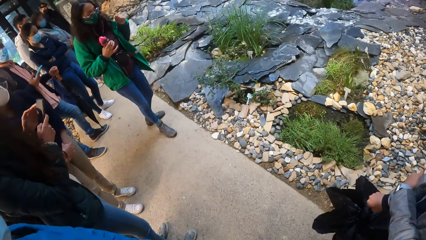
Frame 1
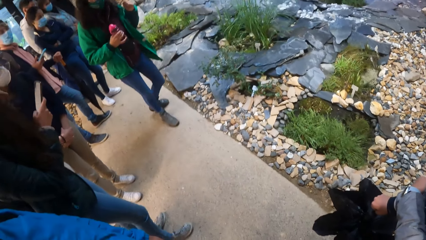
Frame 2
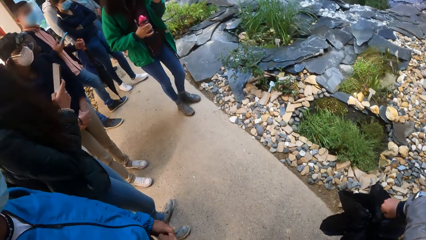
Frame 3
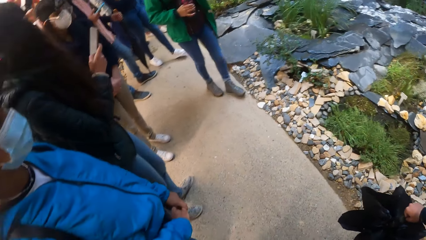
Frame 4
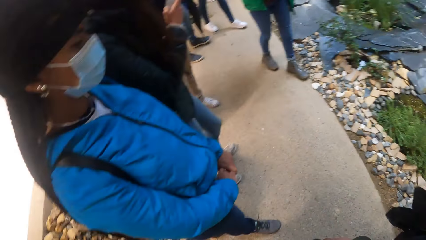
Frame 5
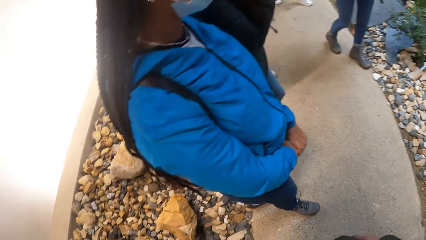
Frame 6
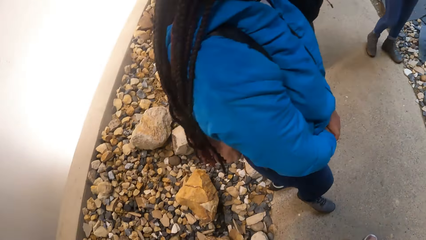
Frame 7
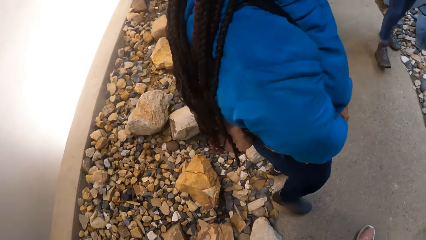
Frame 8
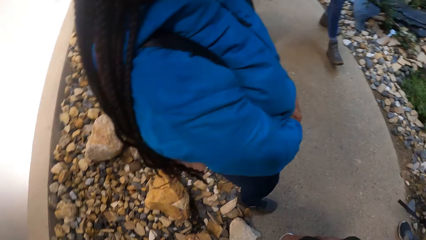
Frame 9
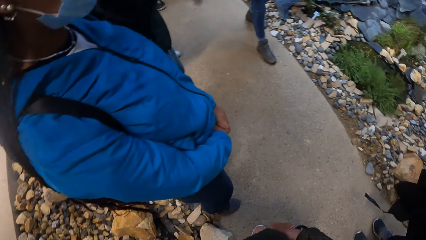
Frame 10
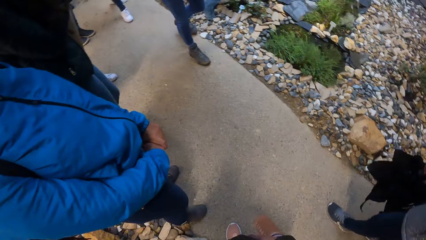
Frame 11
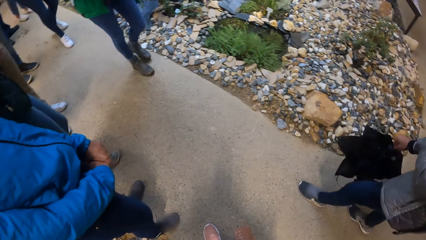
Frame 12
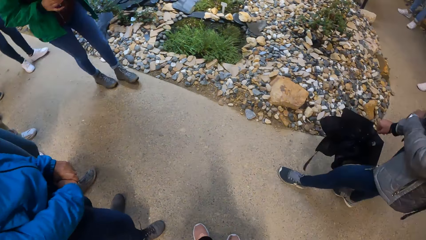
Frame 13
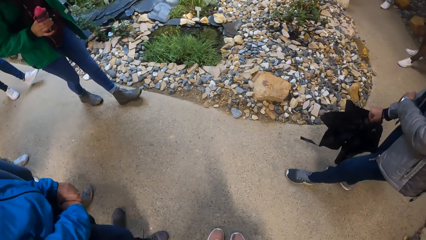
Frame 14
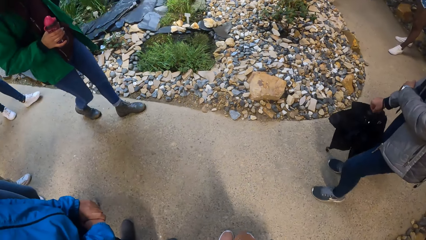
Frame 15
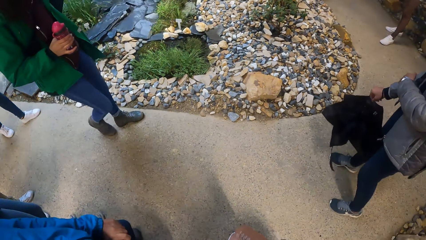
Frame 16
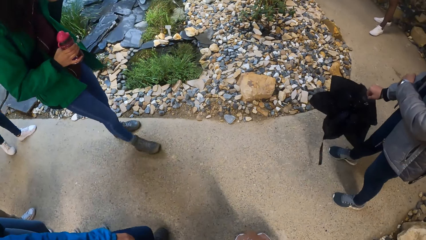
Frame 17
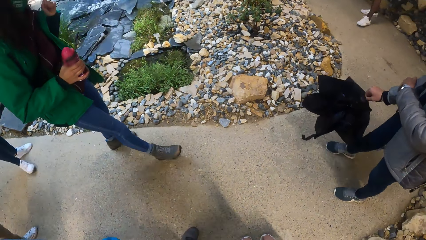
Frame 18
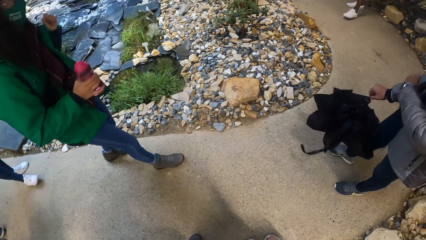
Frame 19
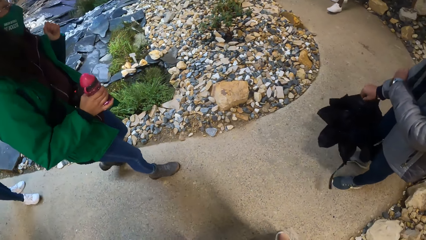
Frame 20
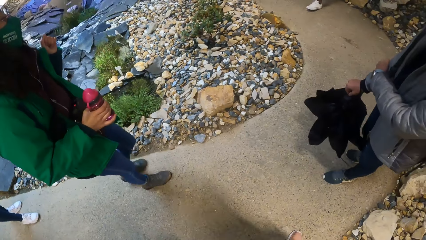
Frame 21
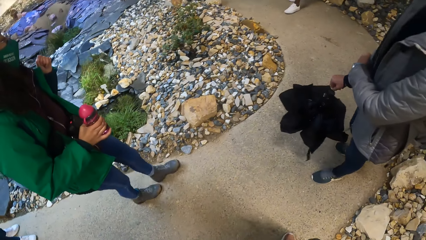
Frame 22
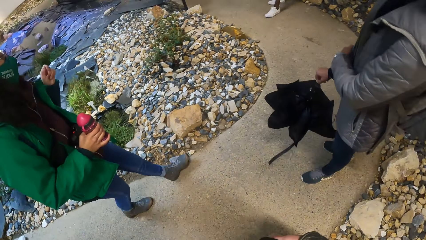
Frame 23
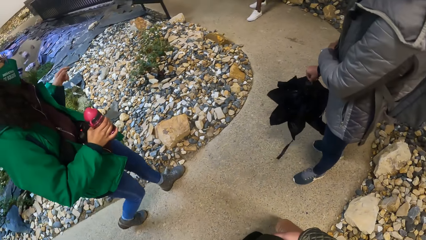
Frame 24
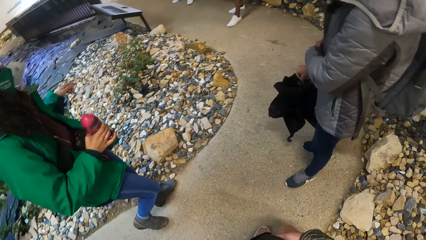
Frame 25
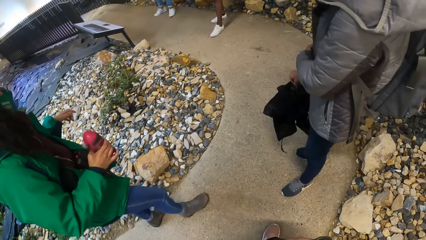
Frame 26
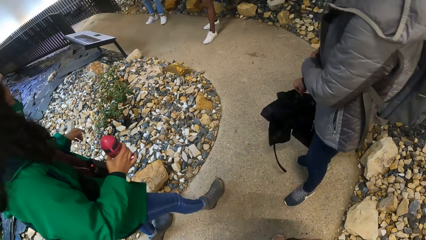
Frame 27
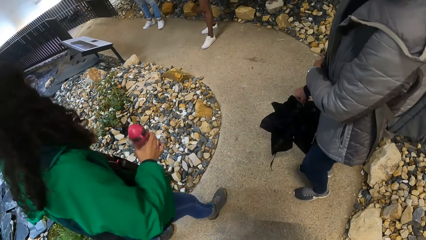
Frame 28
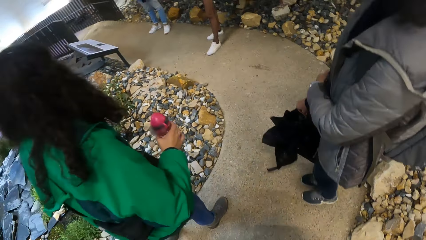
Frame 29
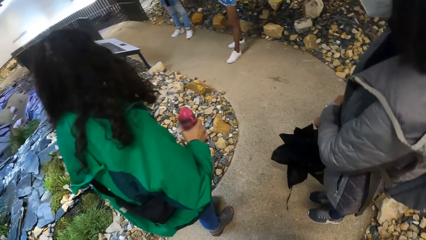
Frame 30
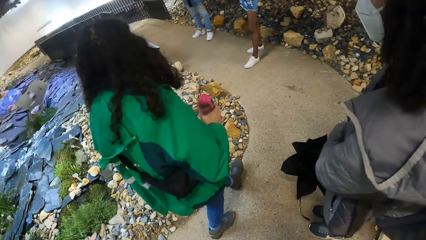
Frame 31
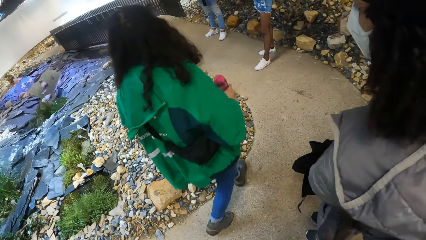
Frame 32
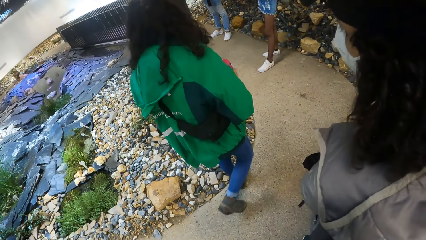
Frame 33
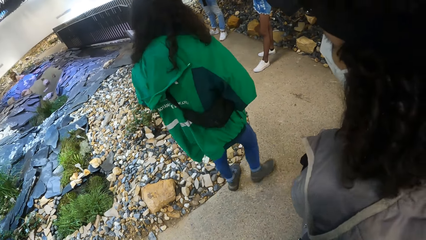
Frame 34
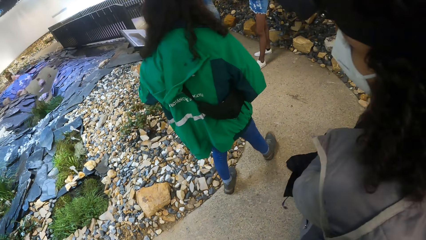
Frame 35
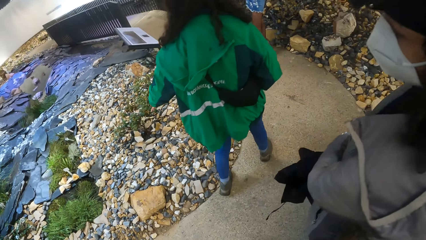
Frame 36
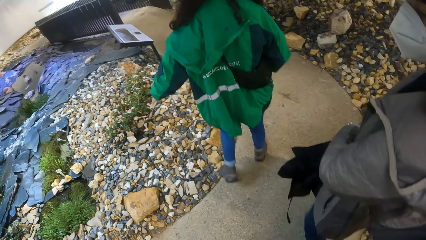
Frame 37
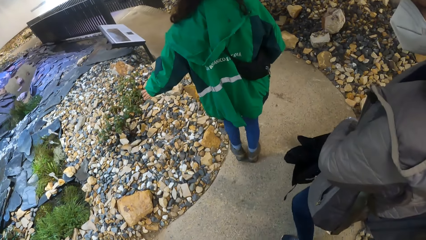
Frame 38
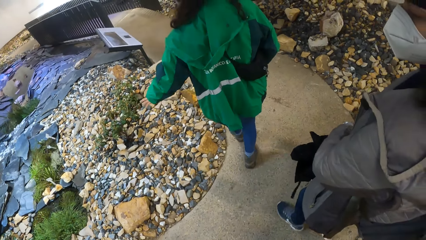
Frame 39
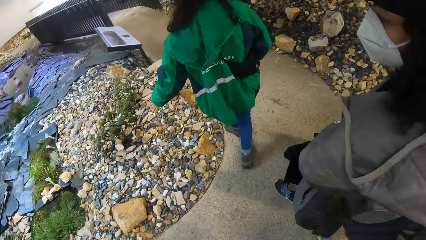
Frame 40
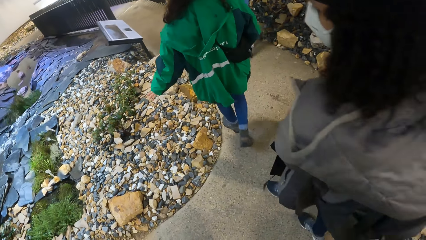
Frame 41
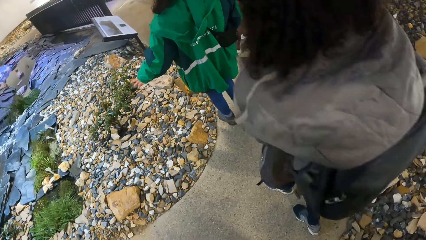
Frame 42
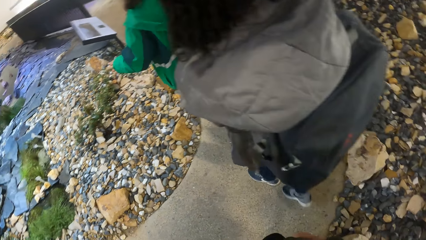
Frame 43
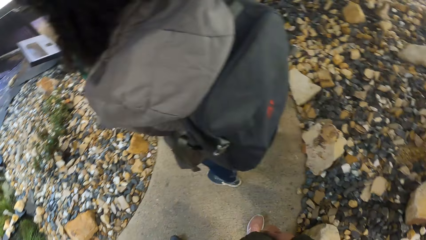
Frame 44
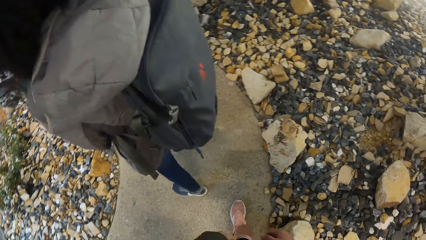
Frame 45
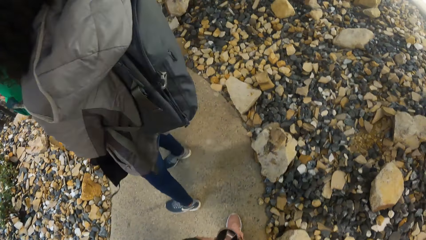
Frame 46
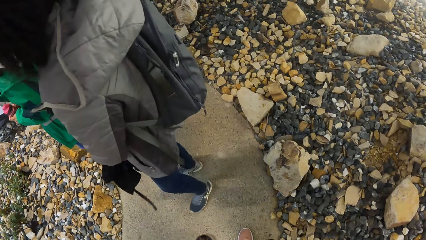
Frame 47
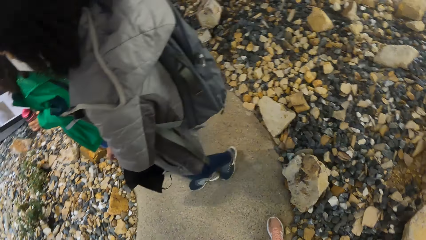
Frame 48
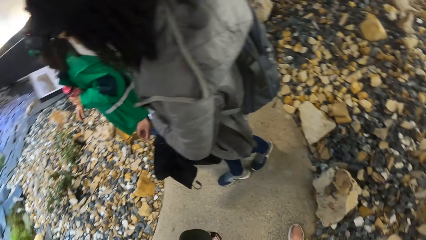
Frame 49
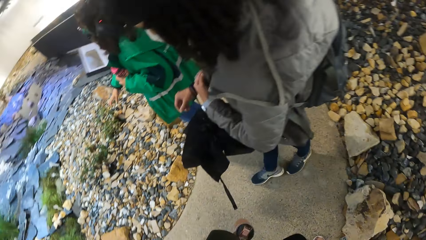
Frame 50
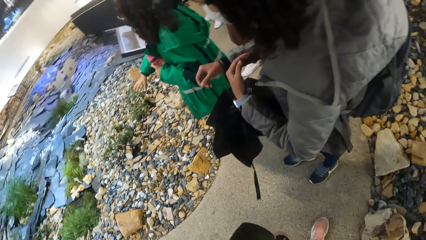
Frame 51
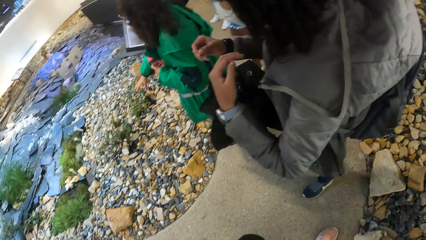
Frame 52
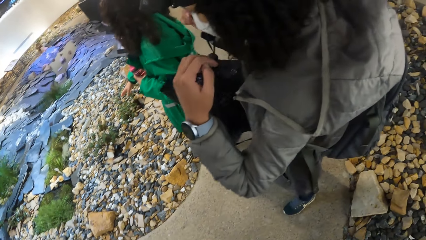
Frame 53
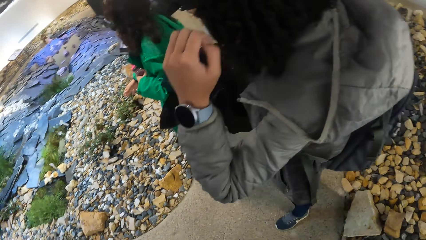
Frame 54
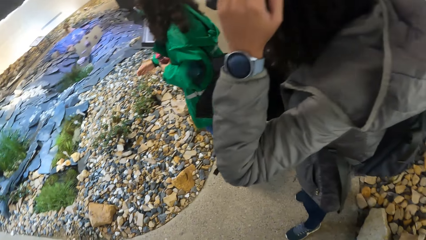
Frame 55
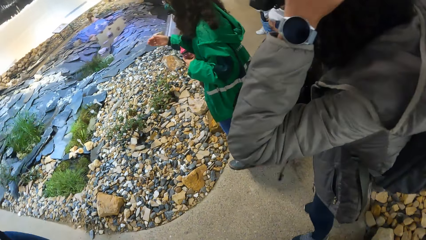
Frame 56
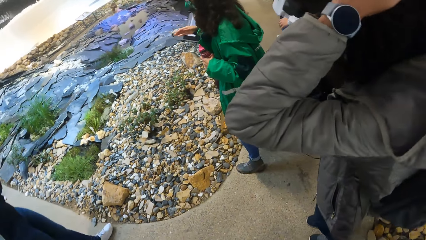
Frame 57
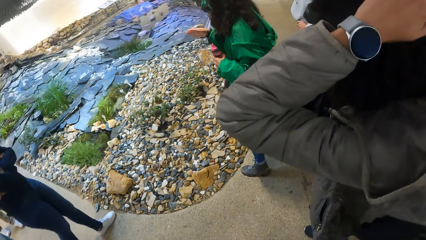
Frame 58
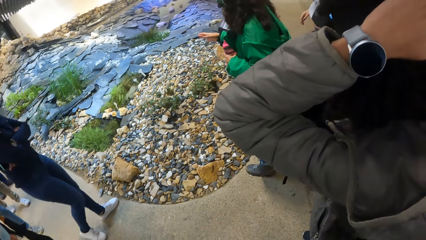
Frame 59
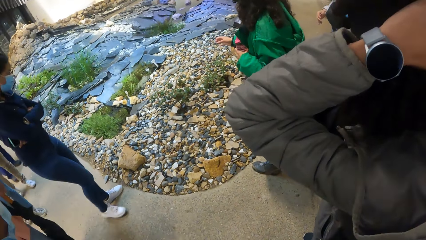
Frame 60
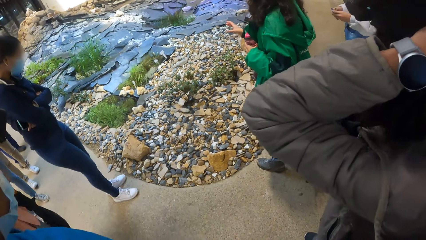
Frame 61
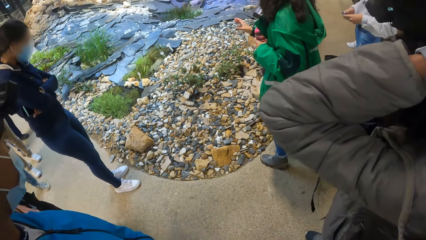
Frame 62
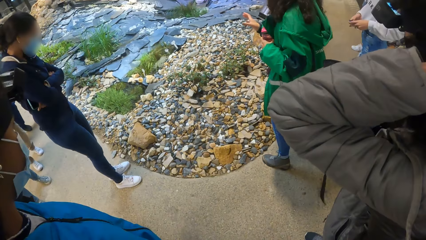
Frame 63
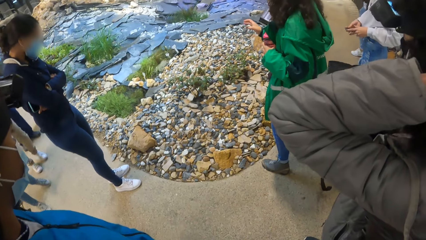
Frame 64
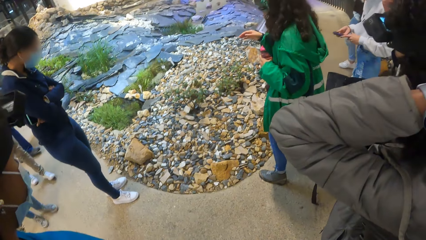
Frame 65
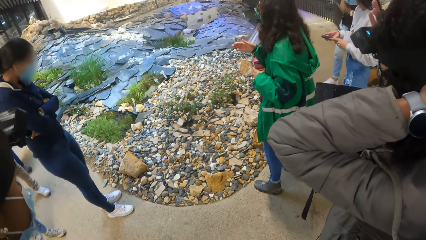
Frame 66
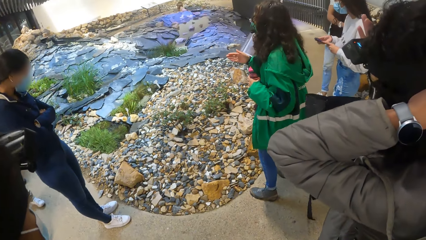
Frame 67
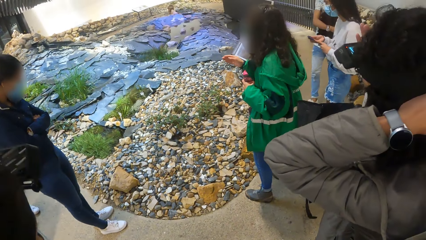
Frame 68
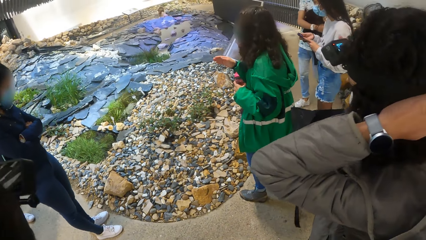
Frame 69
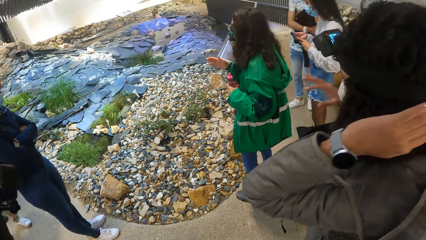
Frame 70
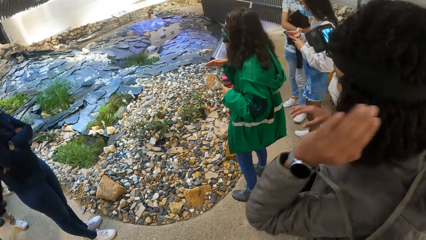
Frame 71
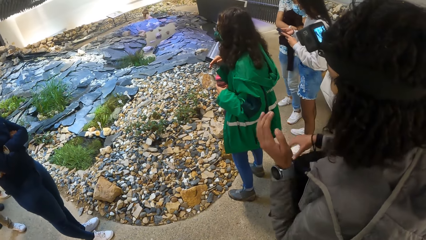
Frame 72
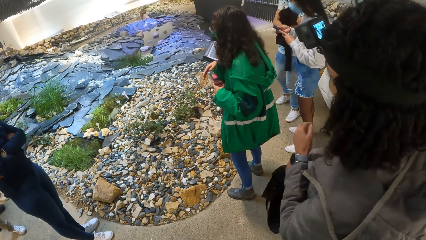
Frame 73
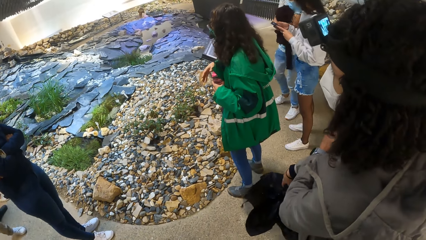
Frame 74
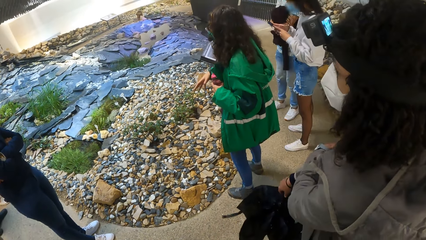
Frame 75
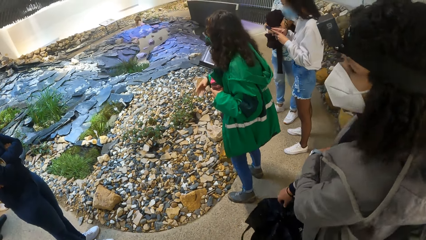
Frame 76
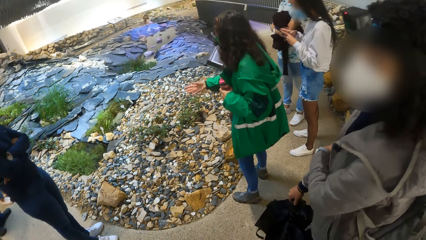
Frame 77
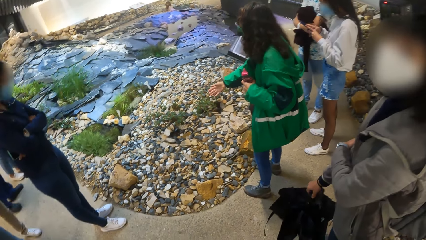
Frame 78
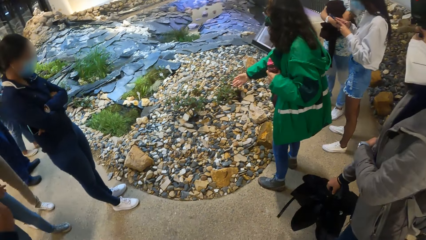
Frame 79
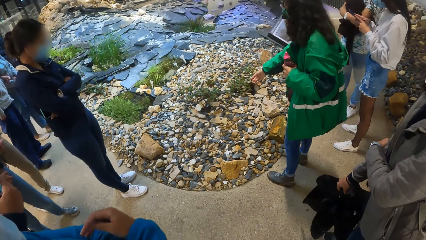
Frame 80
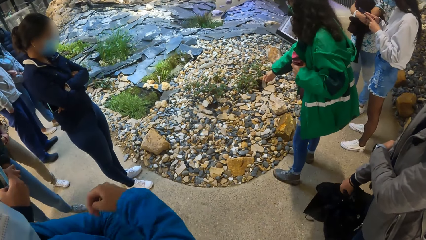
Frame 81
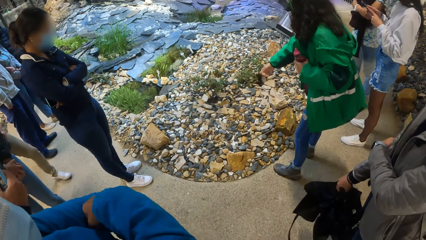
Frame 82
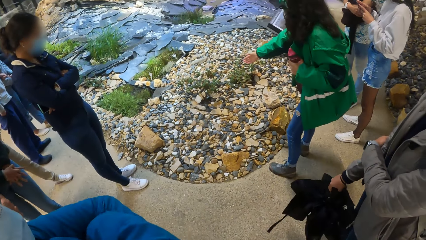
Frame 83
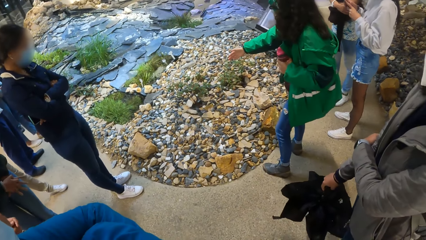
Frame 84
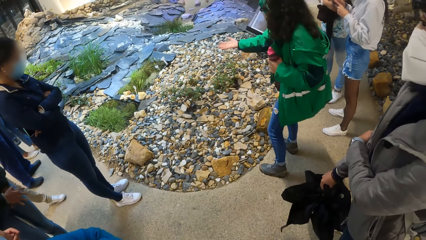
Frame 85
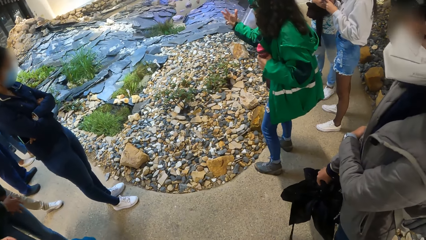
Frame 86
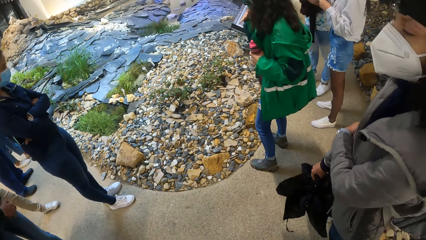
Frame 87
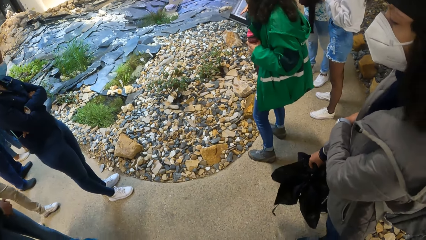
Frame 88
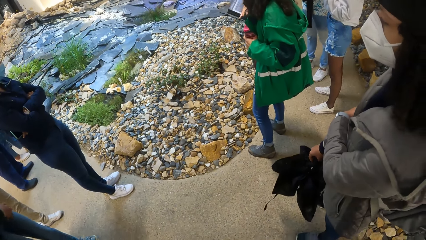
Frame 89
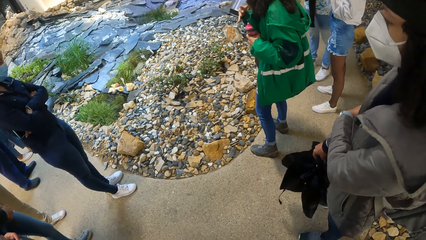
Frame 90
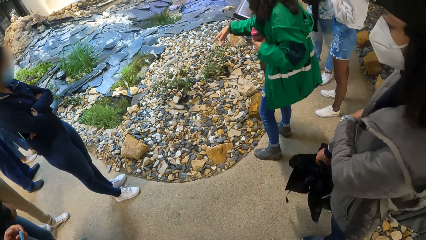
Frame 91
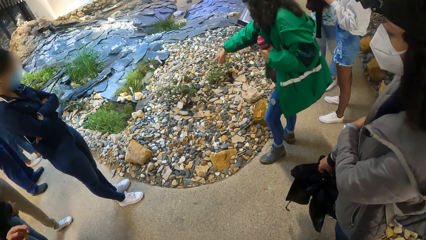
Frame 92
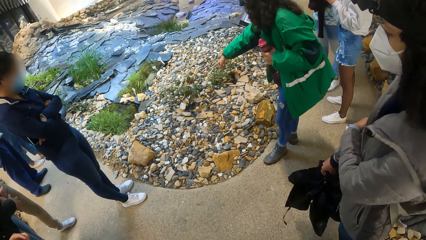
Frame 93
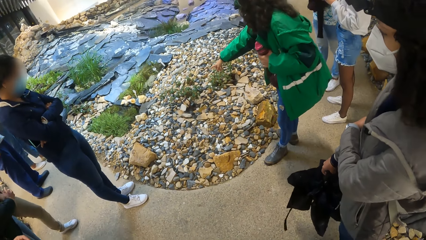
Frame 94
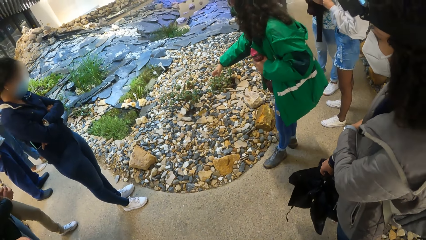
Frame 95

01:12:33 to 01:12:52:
The woman moves forward in the exhibition hall. The camera wearer moves backward with the group of people. The woman walks past the camera wearer. The camera wearer moves around. Another woman adjusts a camera on her head with her hands. The first woman gives an exhibition of rocks and plants in the exhibition hall to the group of people. A girl holds her phone with her hands. The girl operates her phone with her hands. The camera wearer looks around.
